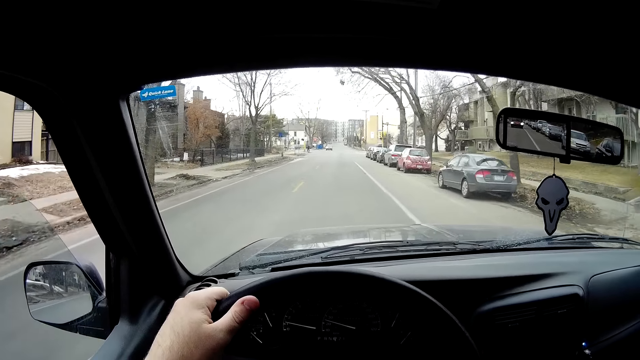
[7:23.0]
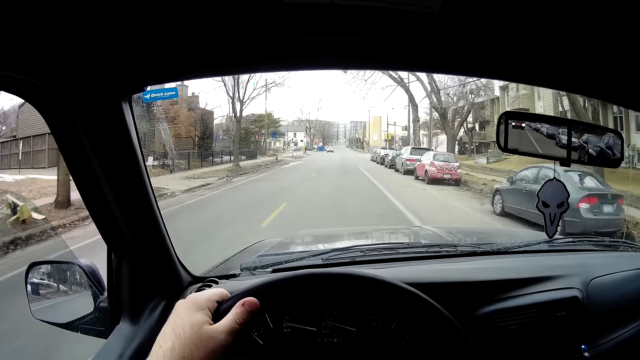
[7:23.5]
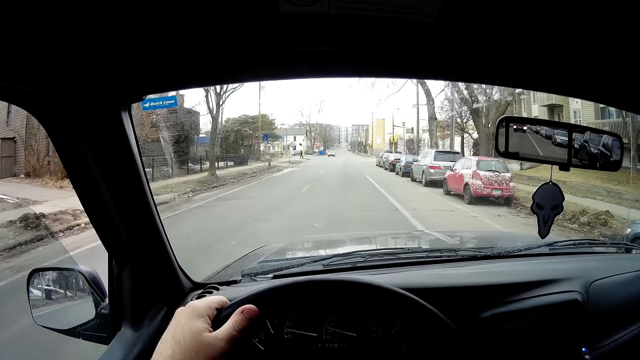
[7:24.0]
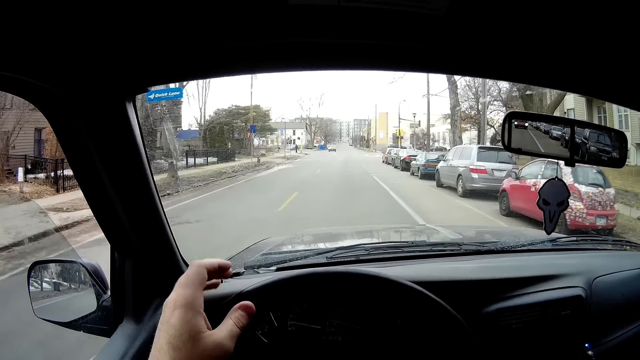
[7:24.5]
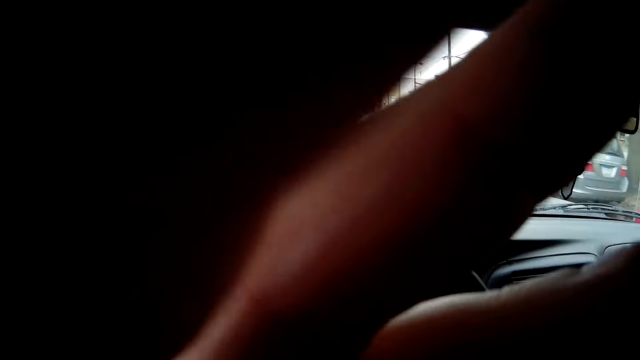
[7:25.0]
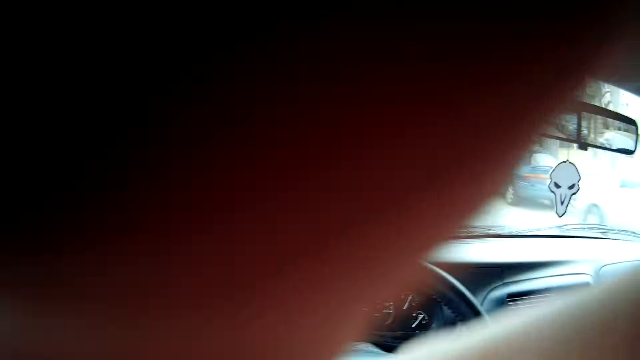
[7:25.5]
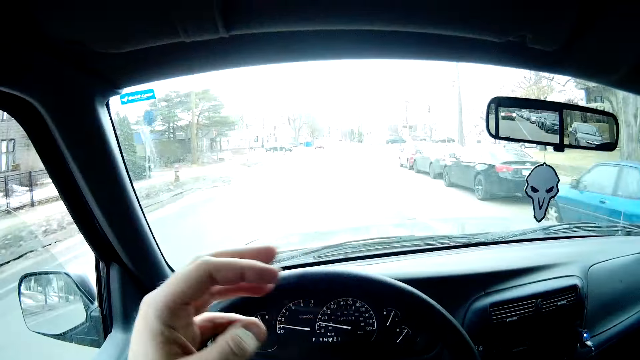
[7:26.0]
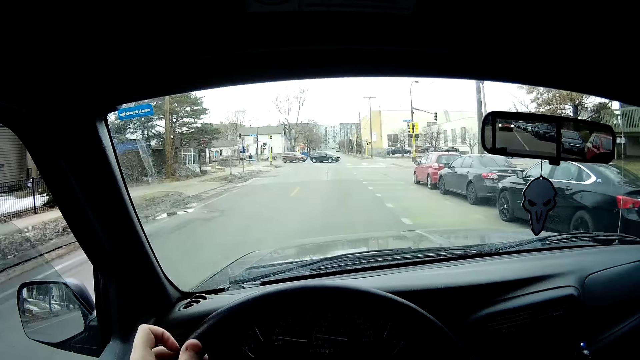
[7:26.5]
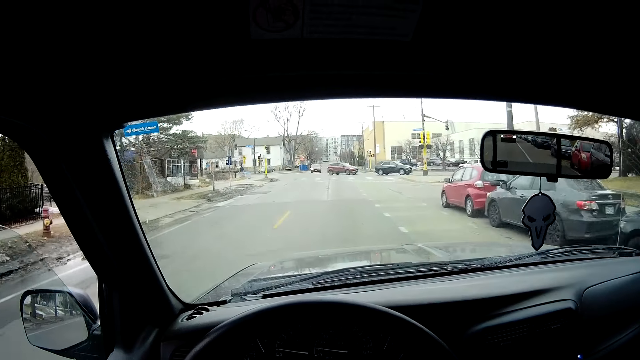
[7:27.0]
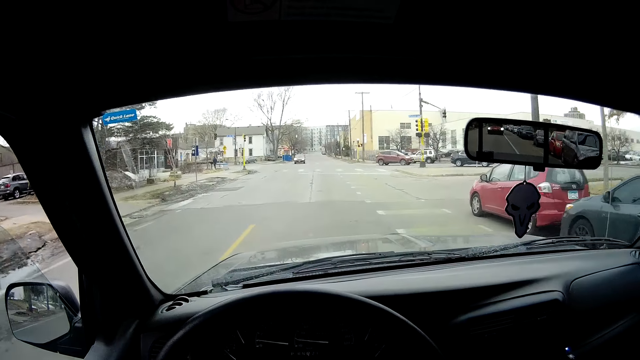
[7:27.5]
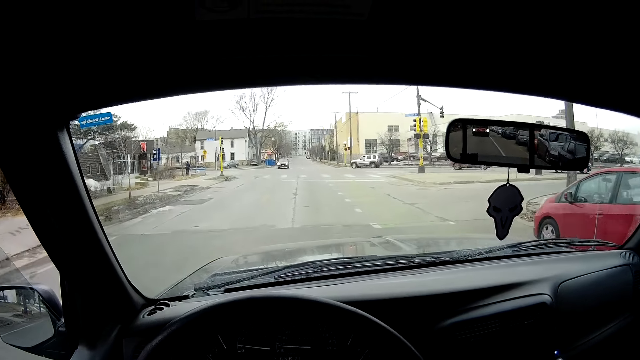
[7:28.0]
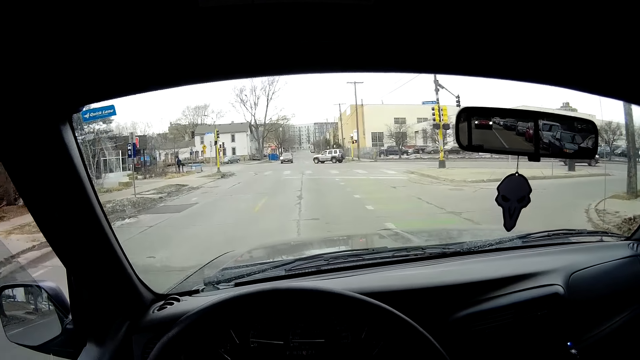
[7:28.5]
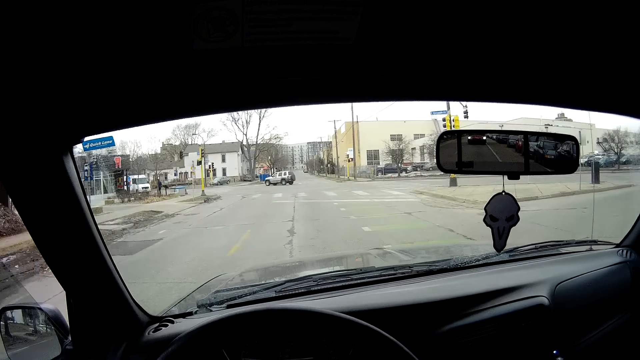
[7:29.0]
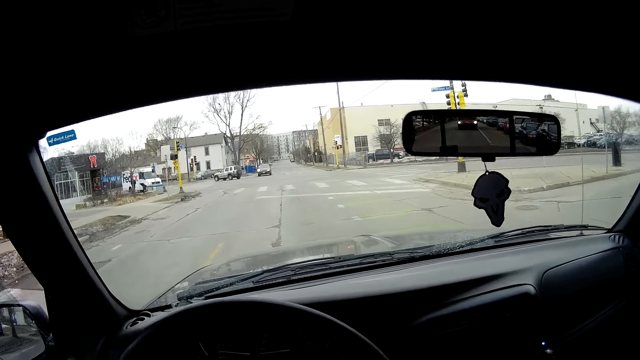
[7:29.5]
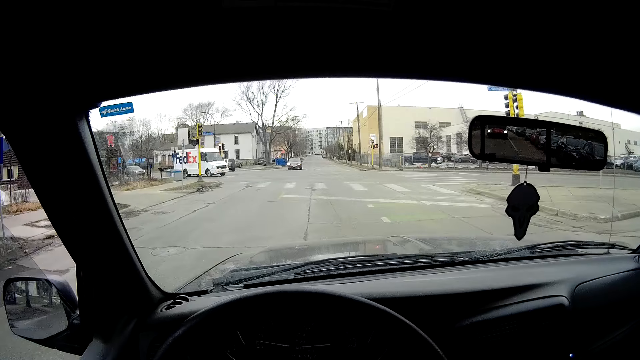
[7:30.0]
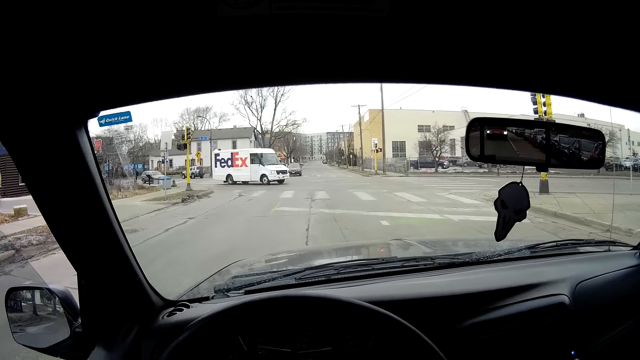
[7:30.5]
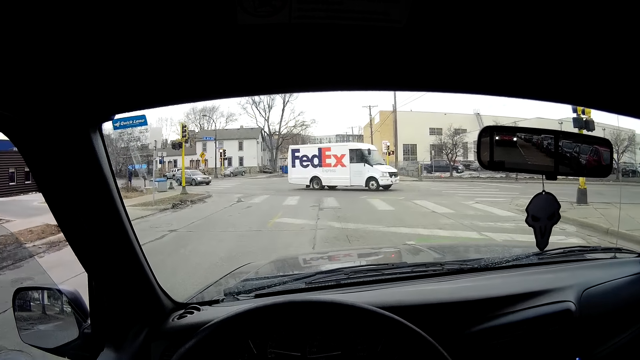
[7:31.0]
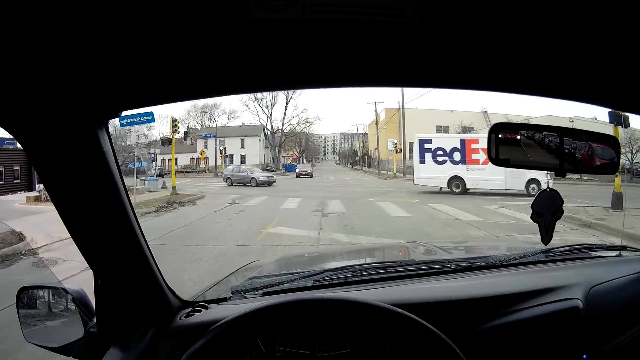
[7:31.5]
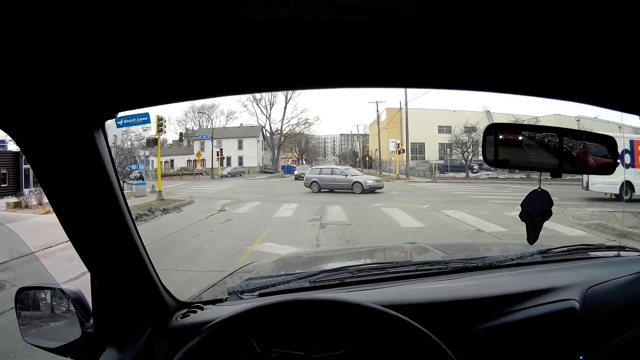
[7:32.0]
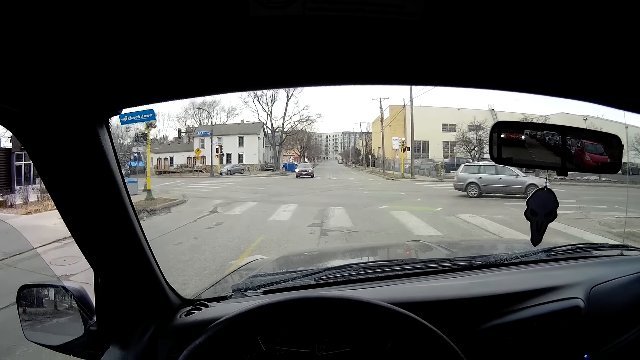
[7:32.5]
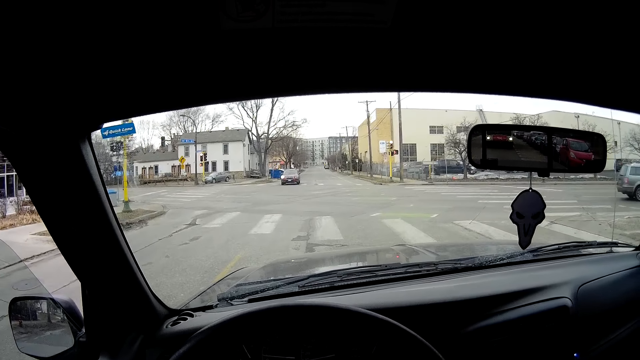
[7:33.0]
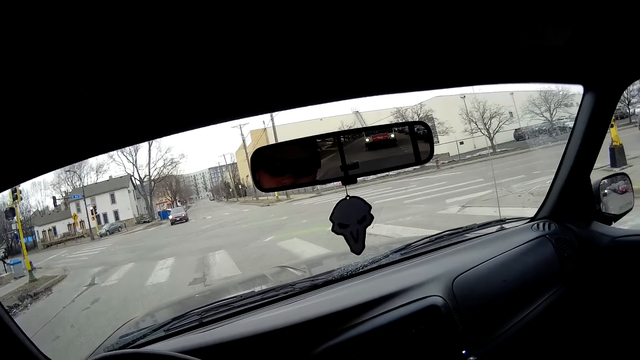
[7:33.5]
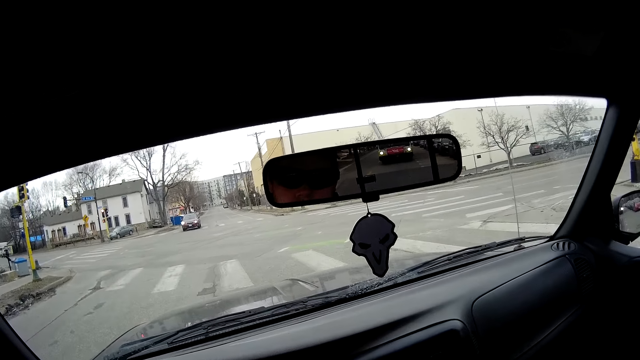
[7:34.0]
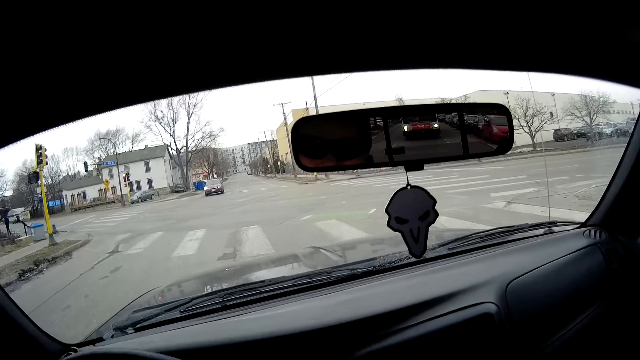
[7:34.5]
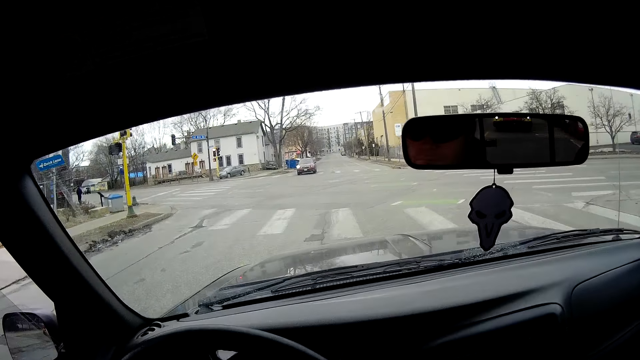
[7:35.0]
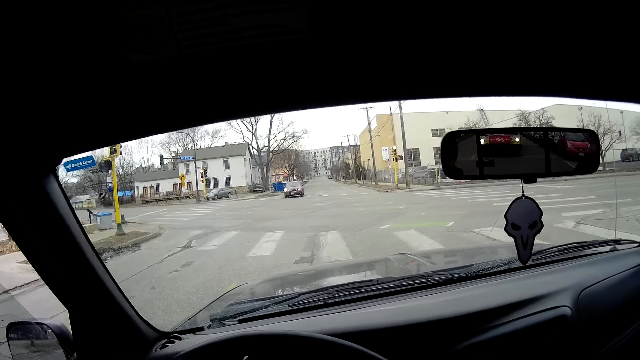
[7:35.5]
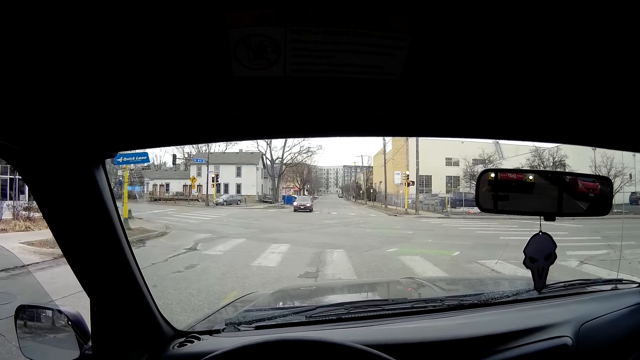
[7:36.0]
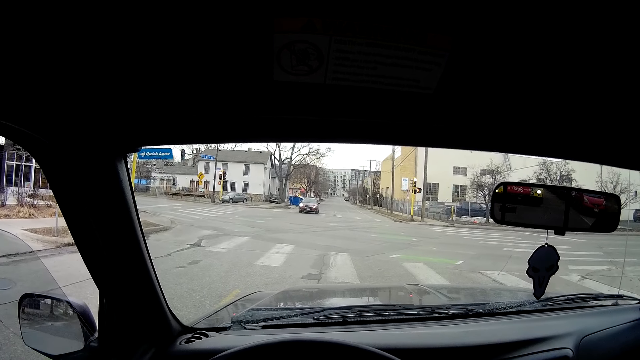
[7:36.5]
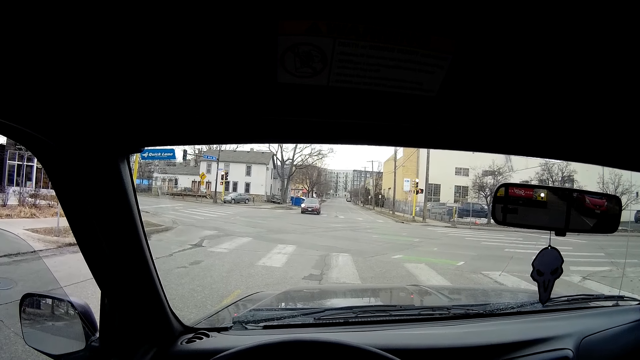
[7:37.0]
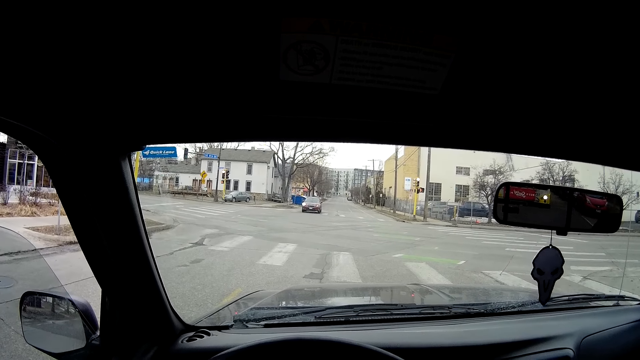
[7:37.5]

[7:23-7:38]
The camera wearer holds the camera with his hand. He touches something. He holds the steering wheel with both his hands and drives the car on the road. He stops the car at the zebra crossing. He observes the road.

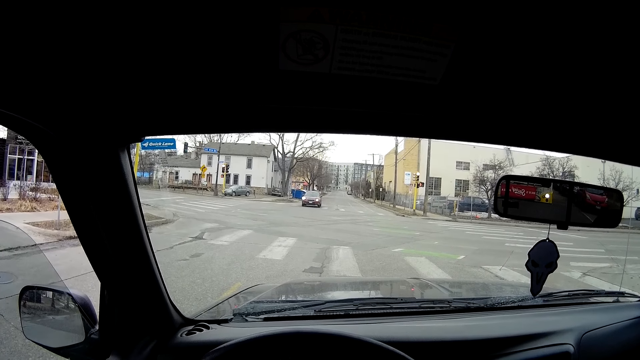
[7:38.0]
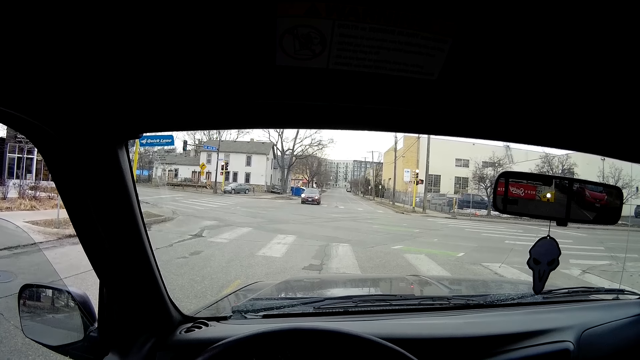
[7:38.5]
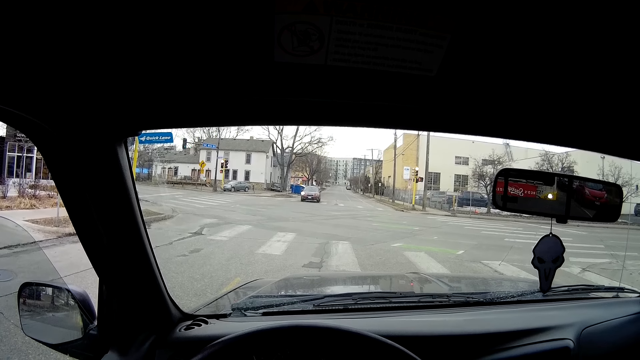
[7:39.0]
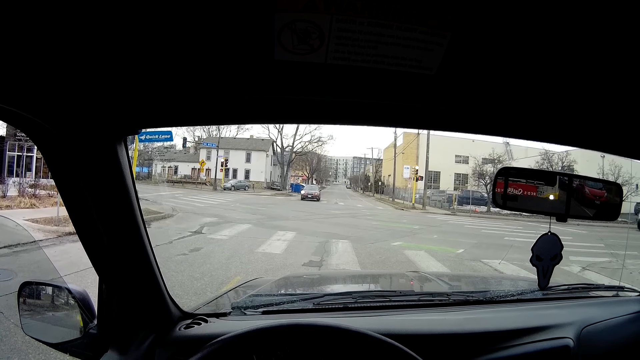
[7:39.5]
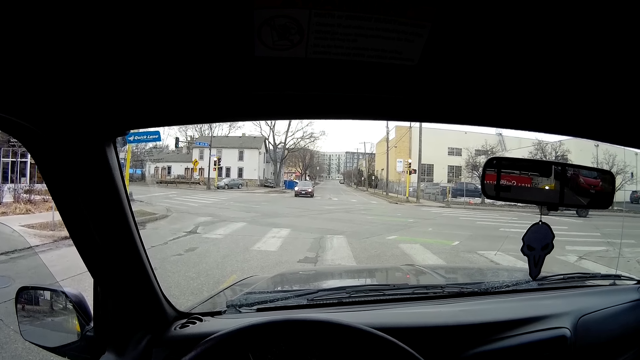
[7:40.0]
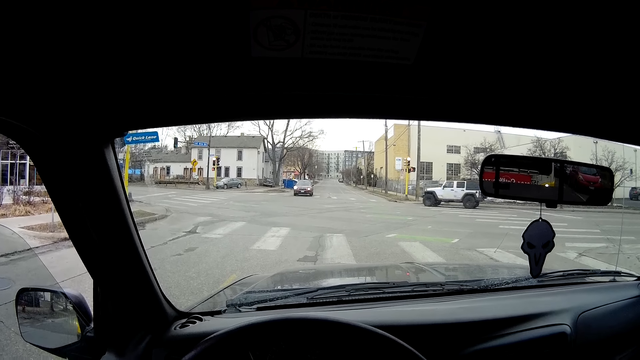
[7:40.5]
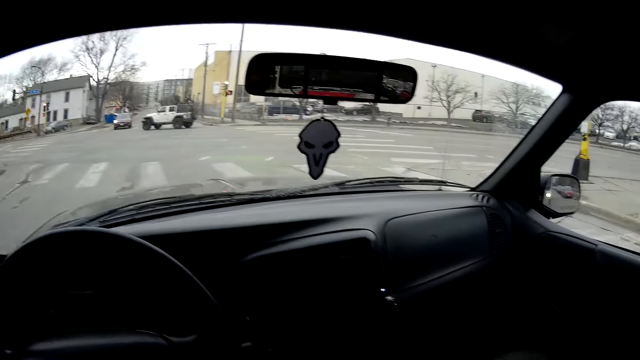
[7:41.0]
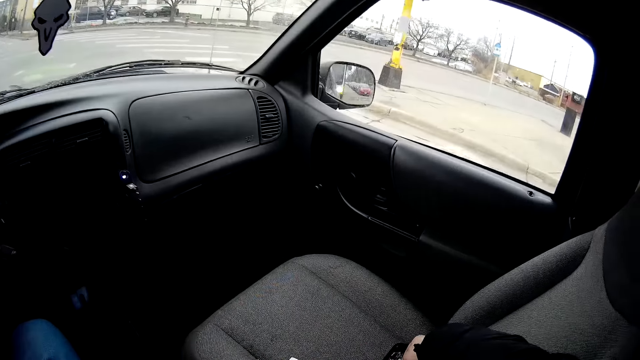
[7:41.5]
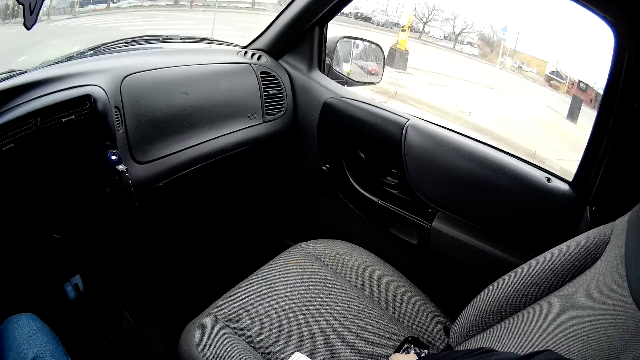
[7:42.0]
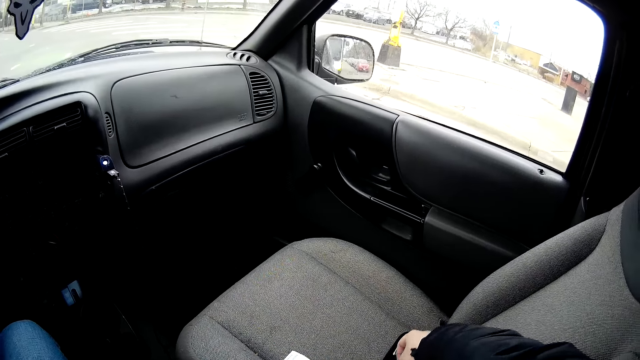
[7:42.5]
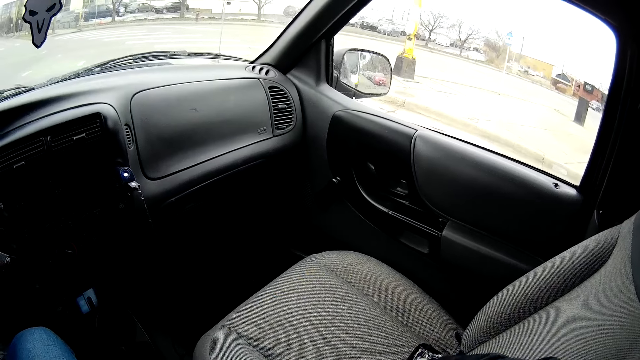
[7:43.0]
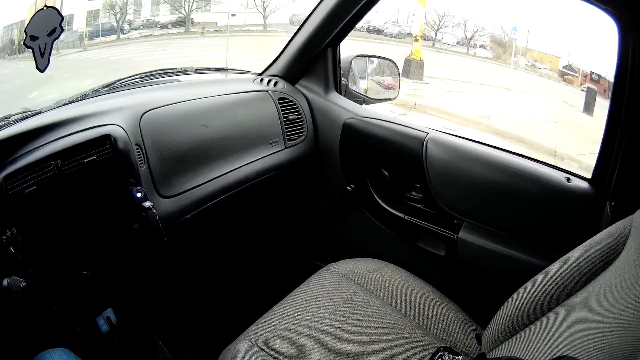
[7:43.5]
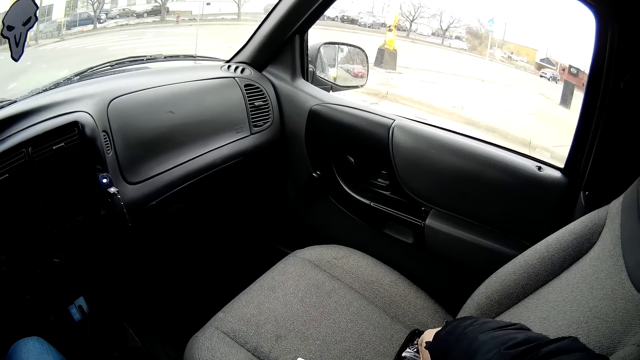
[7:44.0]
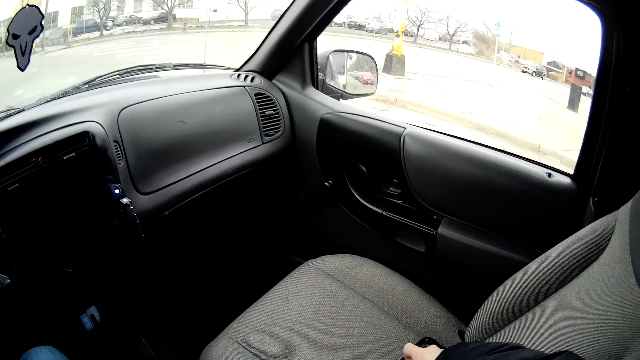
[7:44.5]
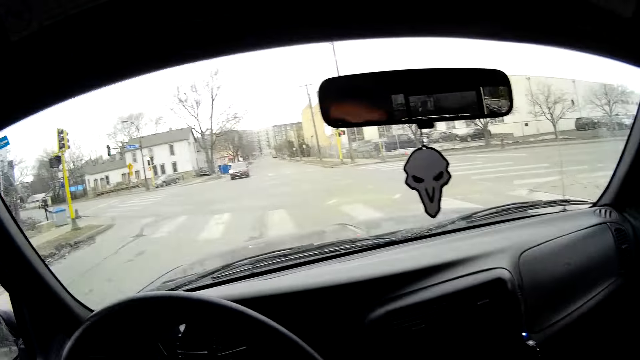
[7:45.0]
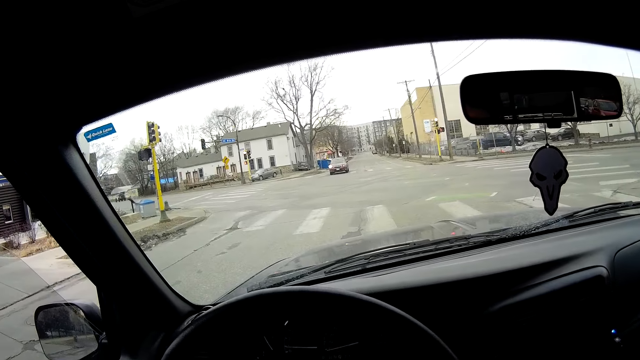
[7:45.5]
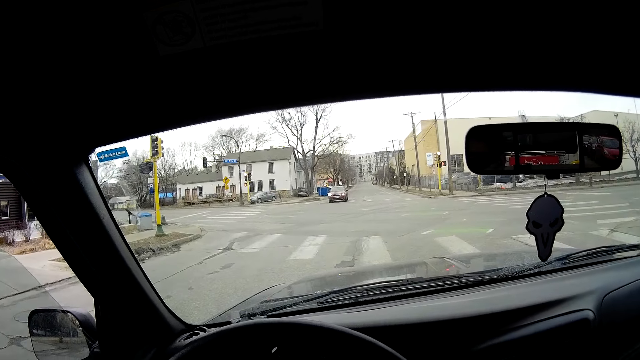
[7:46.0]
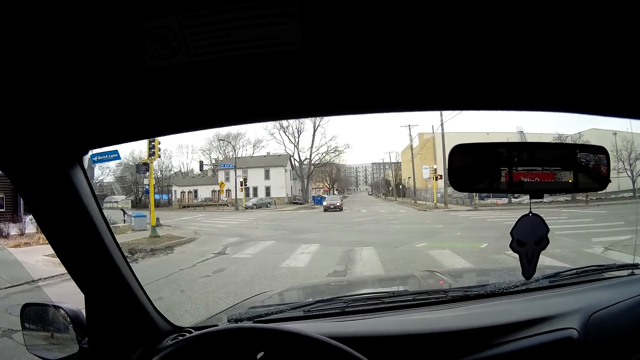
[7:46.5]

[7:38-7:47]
The camera wearer scatters the items in his bag. He touches something. He observes the road.
